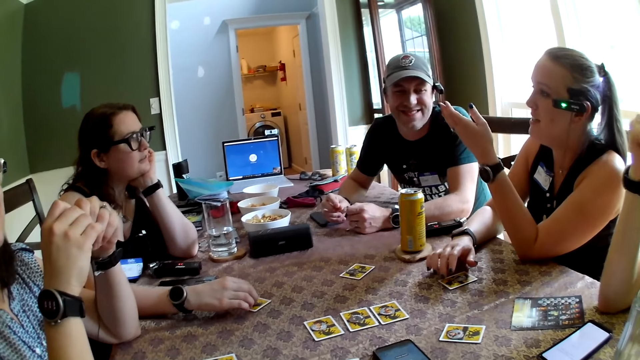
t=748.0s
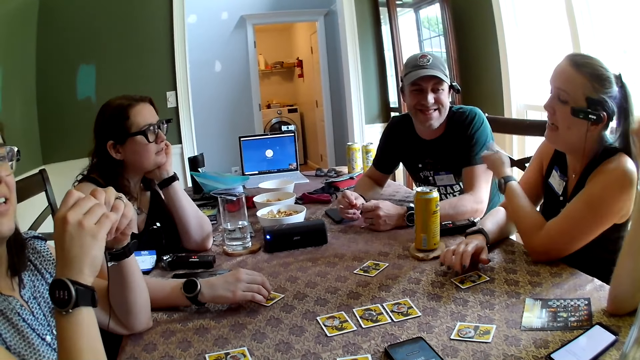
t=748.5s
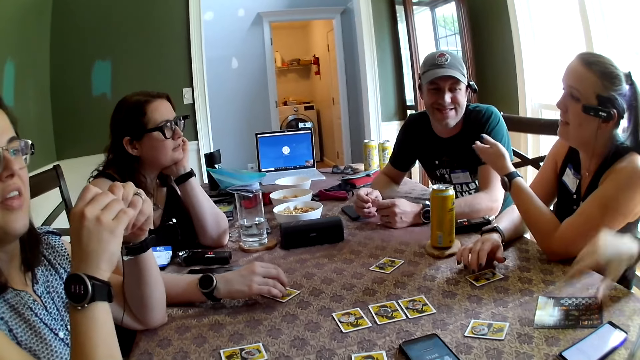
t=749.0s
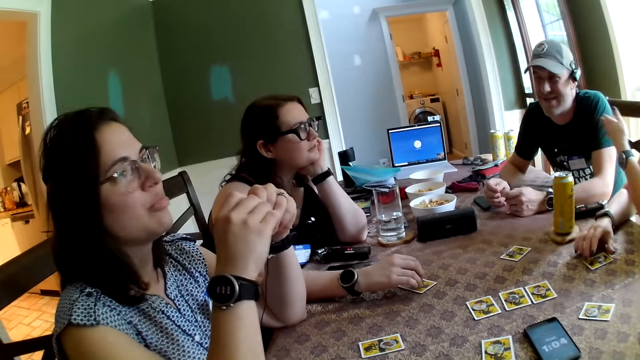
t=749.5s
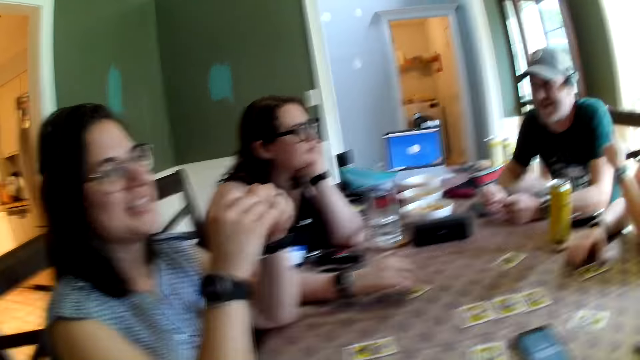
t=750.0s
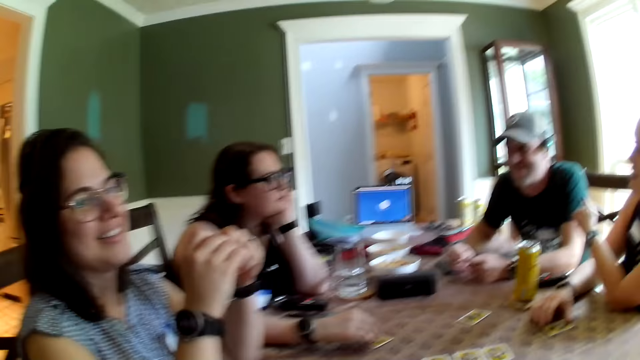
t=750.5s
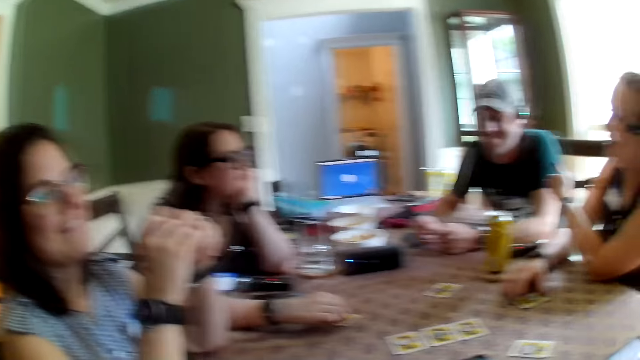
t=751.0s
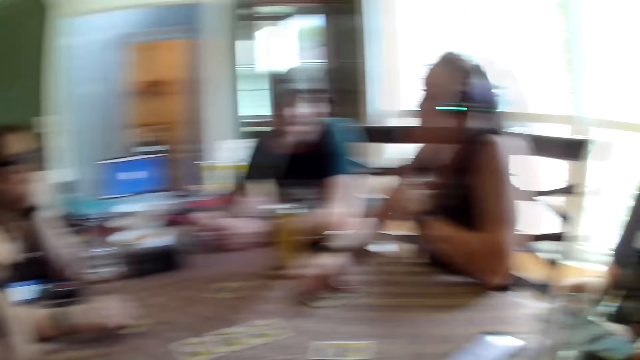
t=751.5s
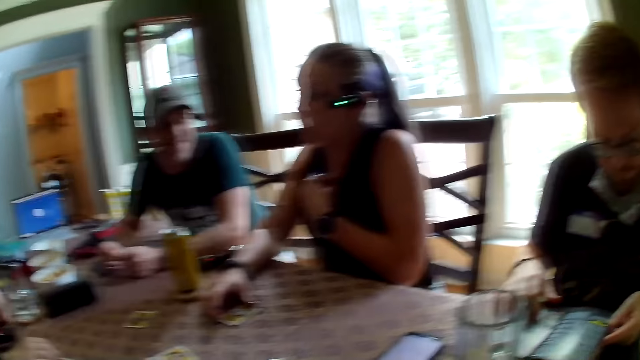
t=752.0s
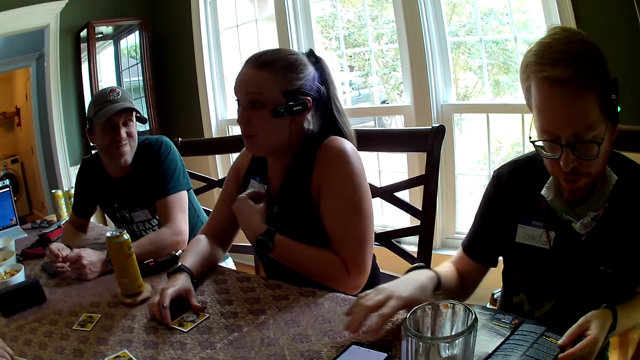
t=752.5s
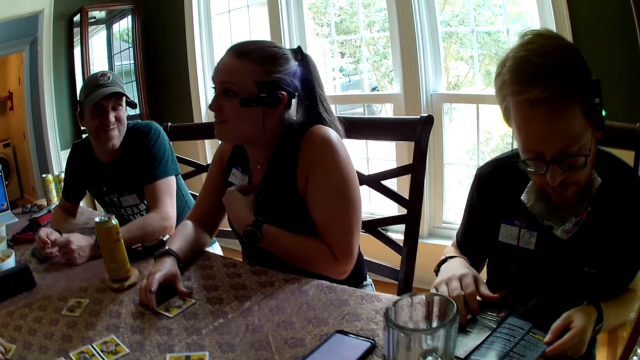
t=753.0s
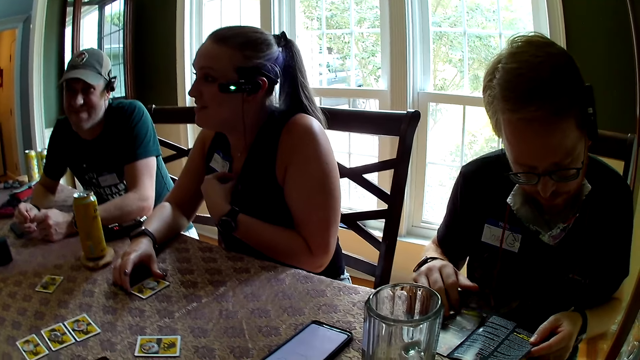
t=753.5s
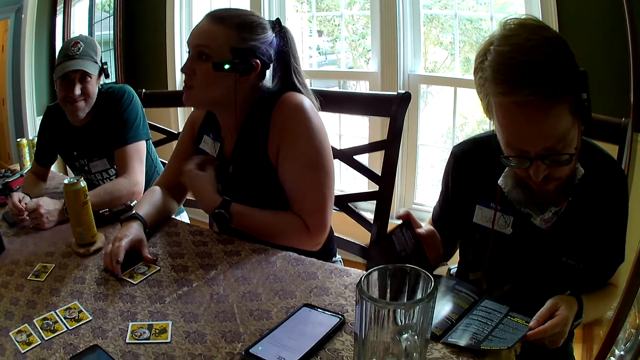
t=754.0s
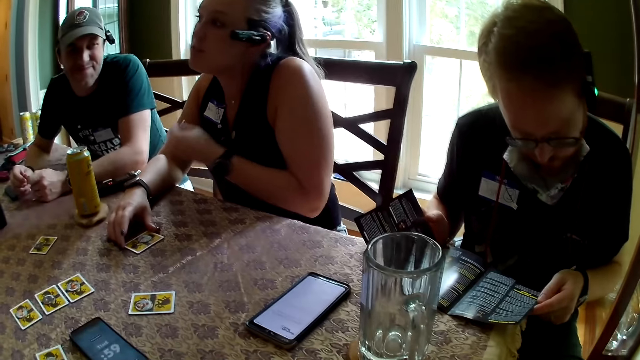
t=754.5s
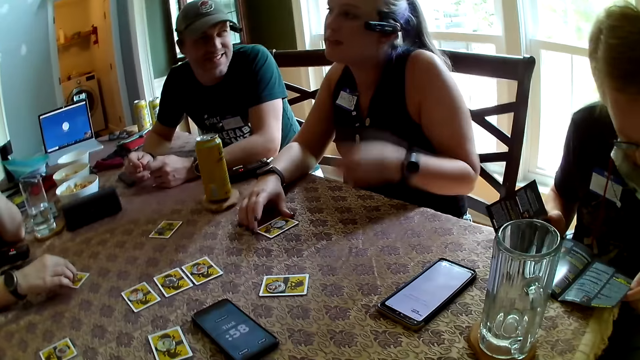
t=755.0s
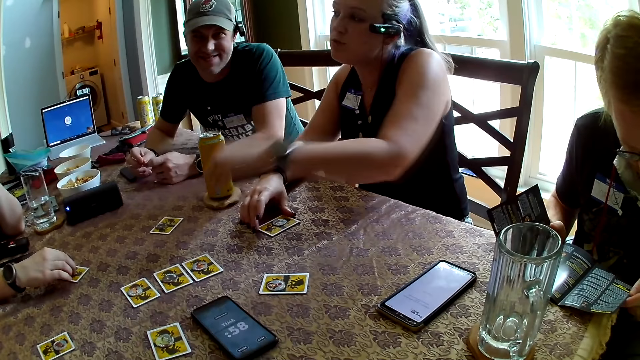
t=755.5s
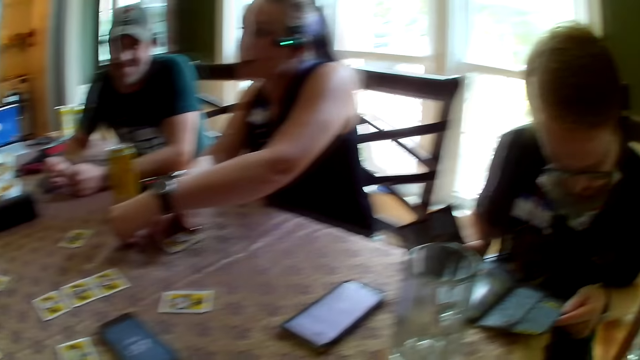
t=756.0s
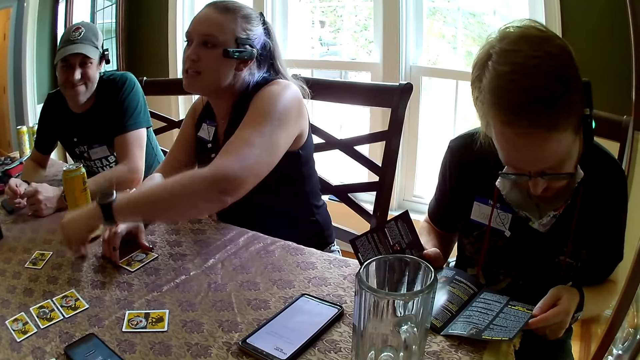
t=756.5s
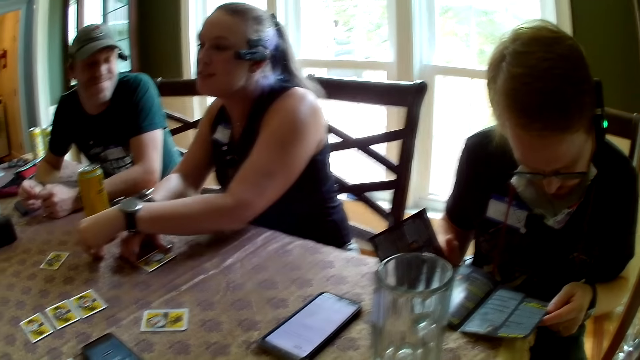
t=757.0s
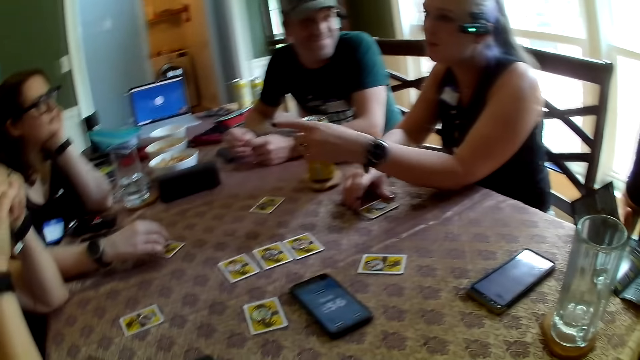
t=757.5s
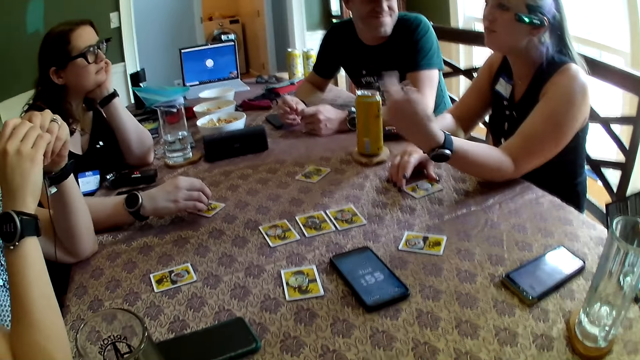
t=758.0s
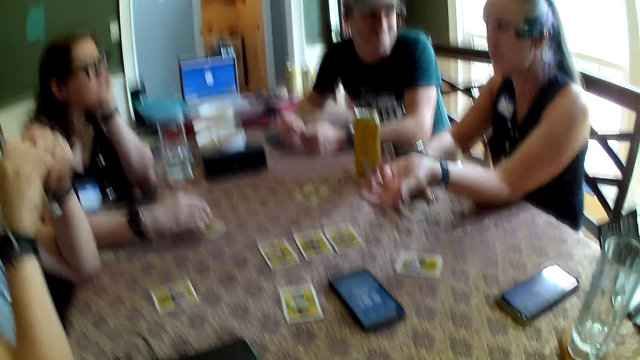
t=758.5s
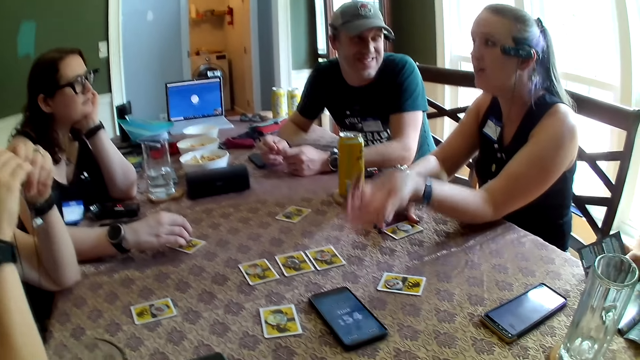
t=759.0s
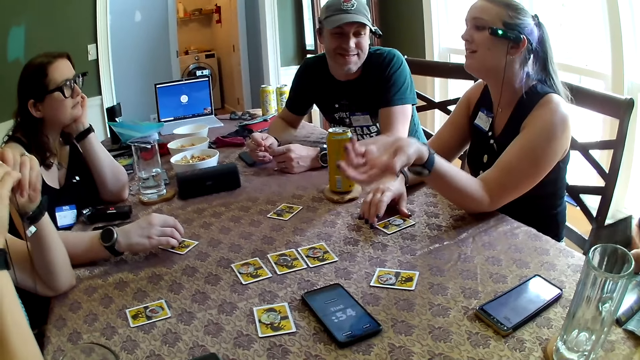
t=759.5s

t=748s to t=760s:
The man picks up a paper on the table with his right hand and opens the paper on the table with his right hand.

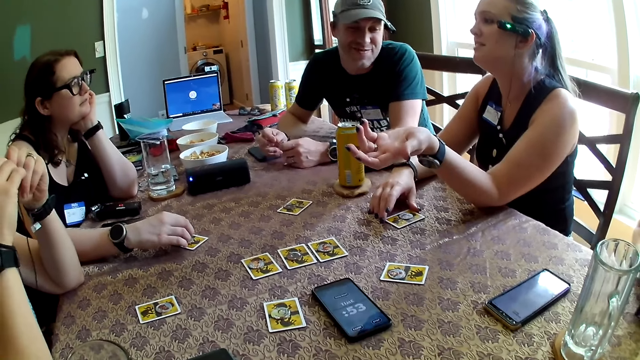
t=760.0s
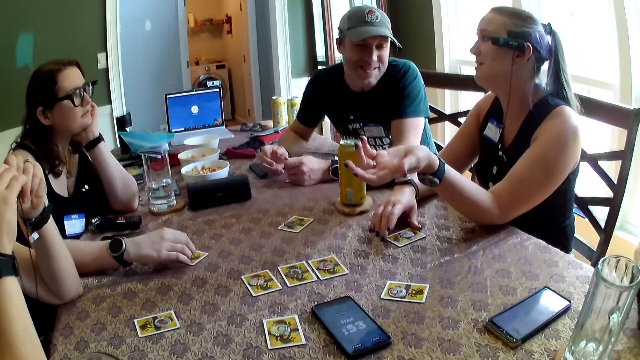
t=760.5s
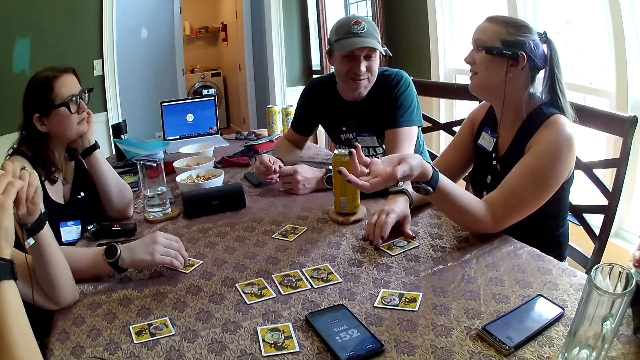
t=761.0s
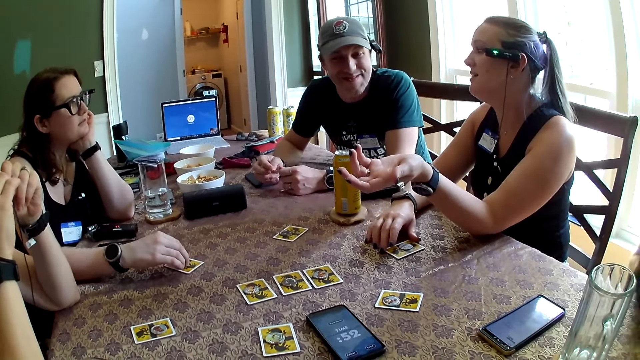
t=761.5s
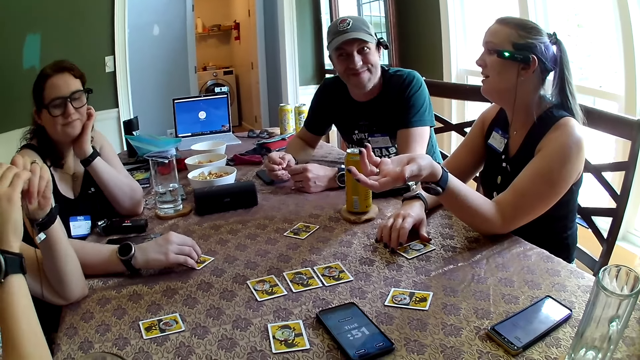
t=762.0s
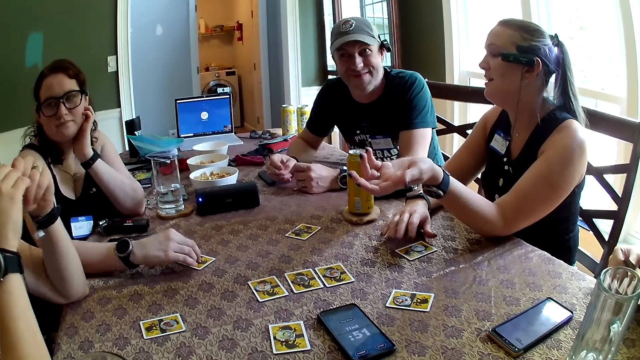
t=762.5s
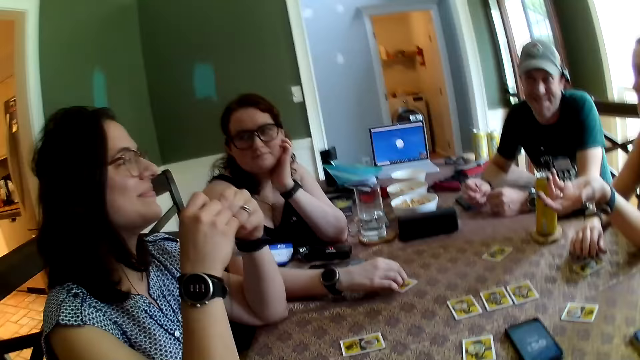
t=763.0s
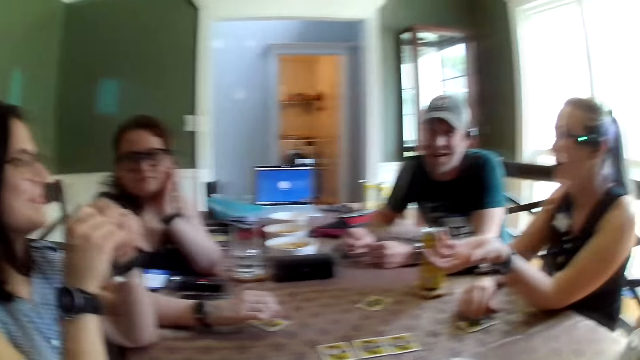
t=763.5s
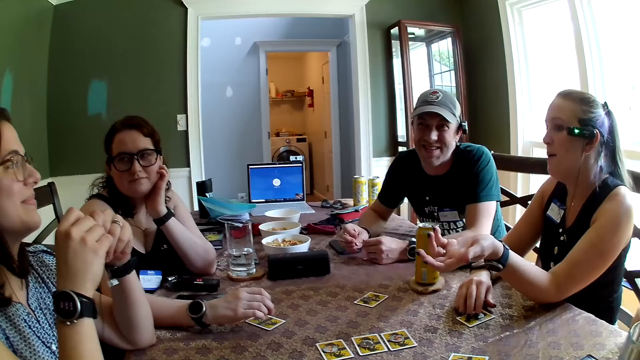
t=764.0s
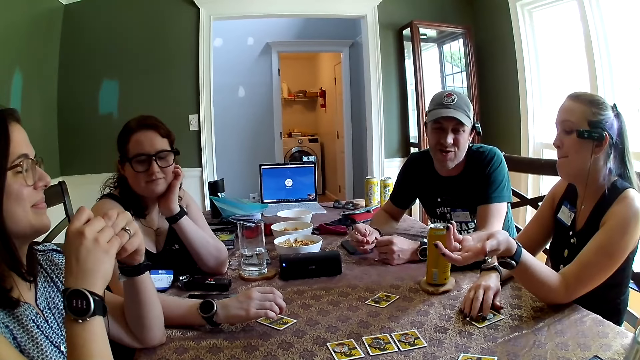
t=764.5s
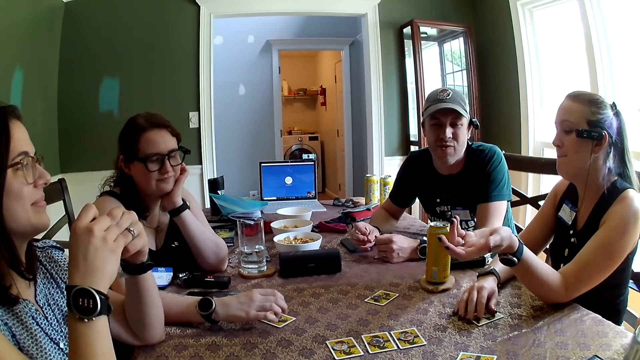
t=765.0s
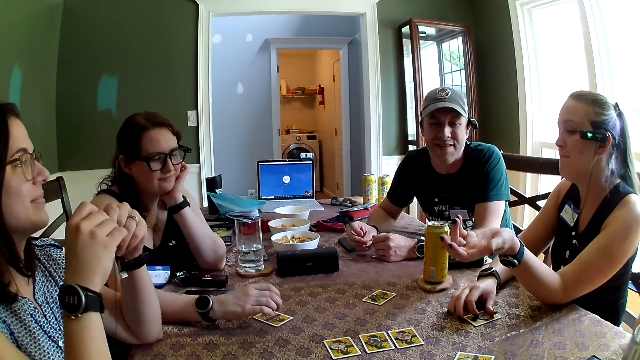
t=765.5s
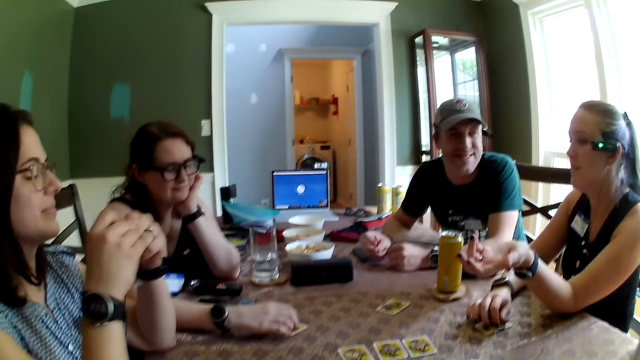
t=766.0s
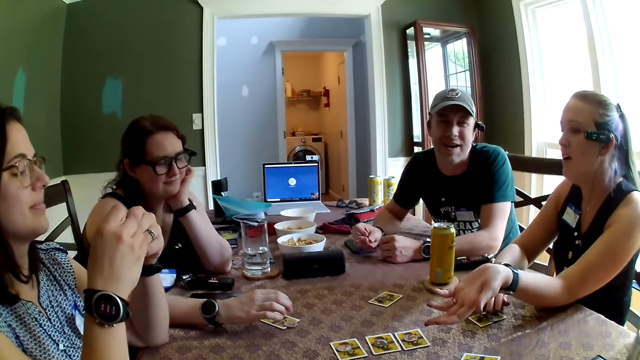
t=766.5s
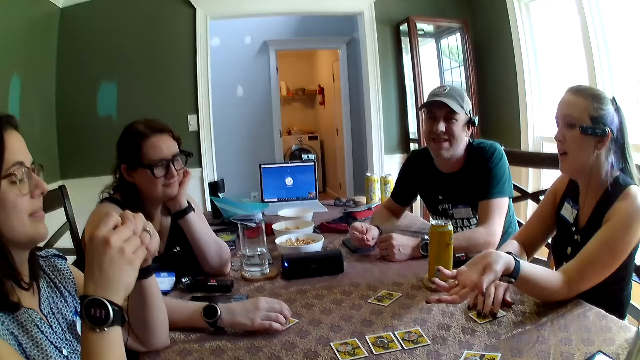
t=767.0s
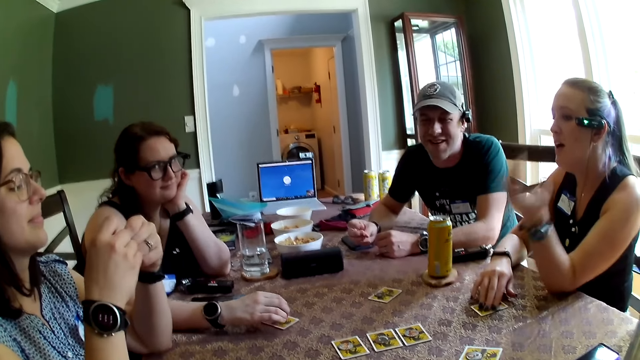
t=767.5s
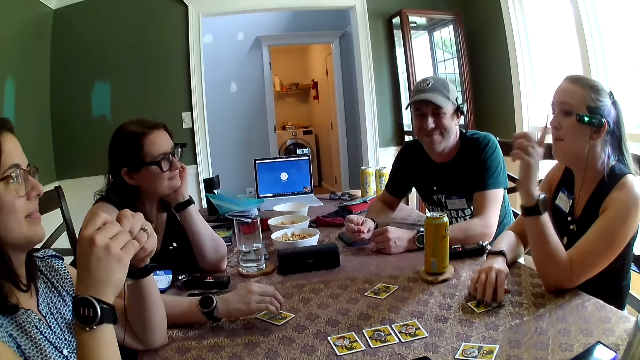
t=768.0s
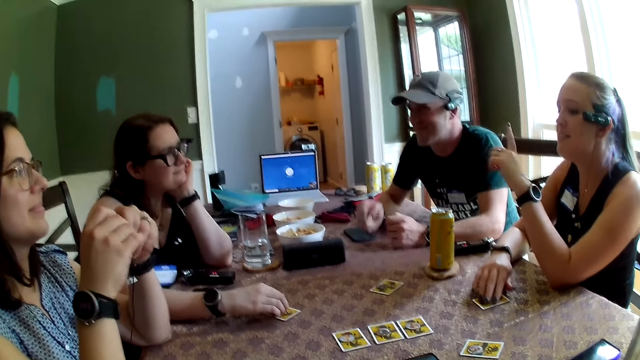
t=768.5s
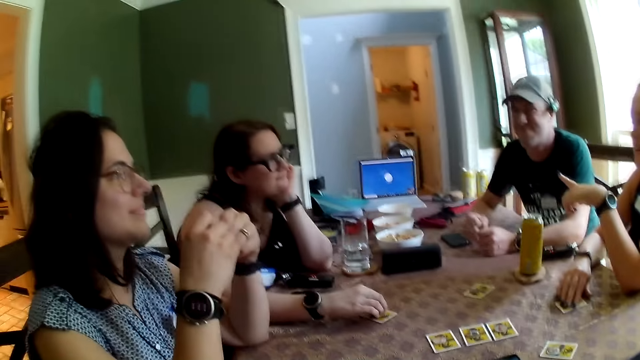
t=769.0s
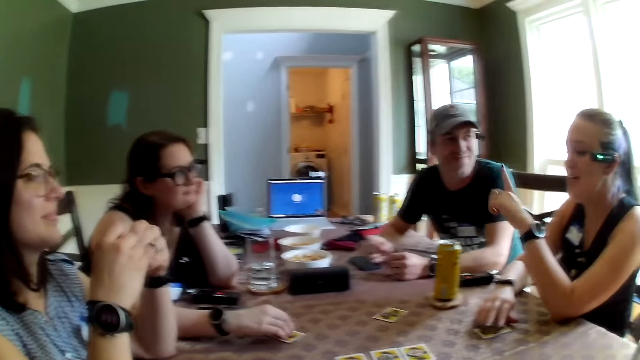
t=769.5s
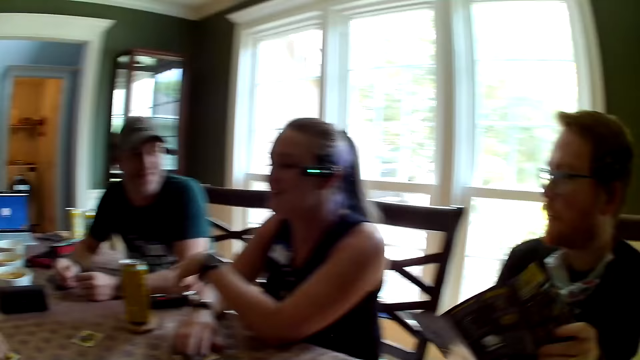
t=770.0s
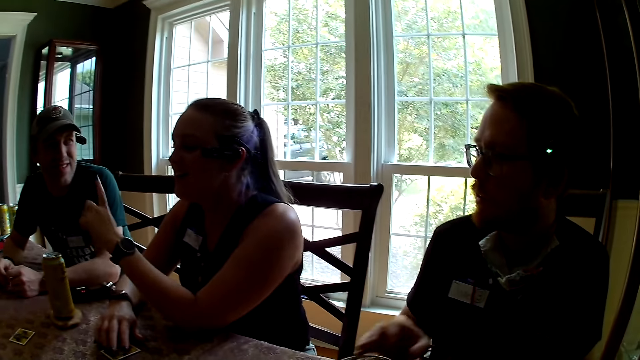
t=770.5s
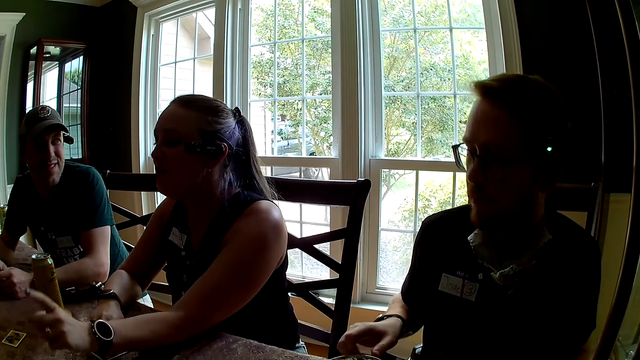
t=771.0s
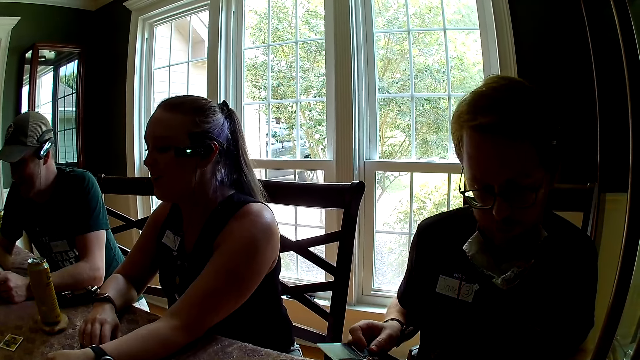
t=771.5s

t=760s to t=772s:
The man holds the paper in his hands.
